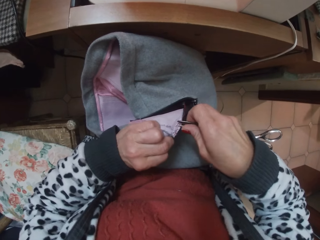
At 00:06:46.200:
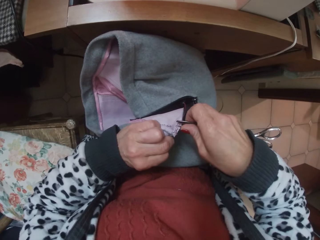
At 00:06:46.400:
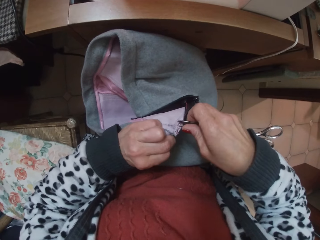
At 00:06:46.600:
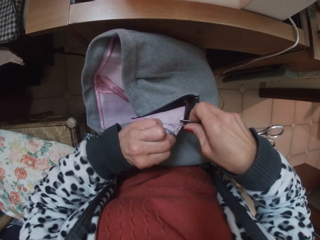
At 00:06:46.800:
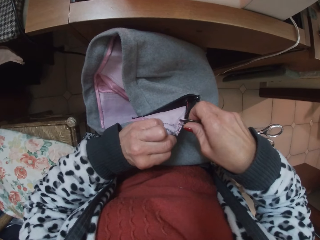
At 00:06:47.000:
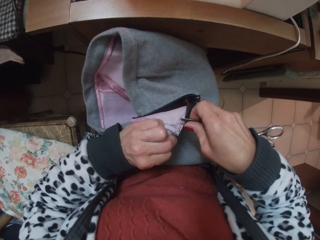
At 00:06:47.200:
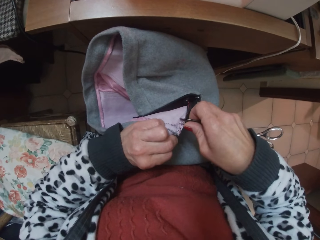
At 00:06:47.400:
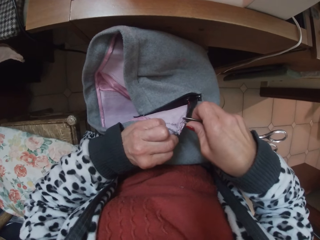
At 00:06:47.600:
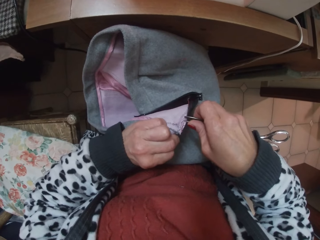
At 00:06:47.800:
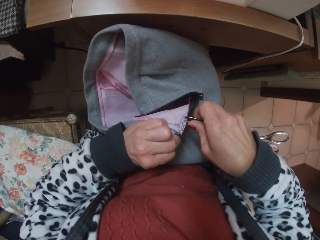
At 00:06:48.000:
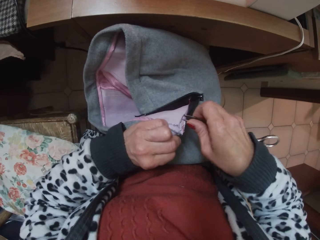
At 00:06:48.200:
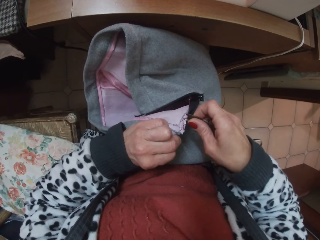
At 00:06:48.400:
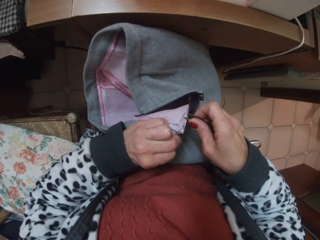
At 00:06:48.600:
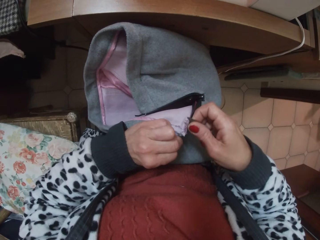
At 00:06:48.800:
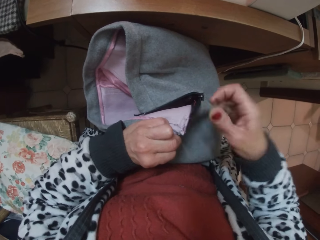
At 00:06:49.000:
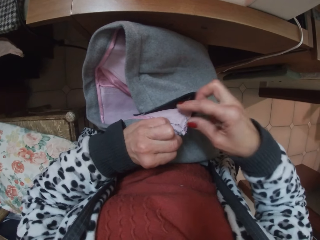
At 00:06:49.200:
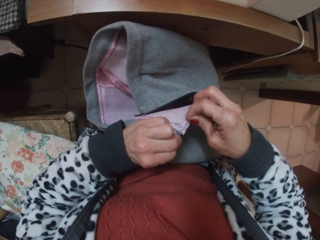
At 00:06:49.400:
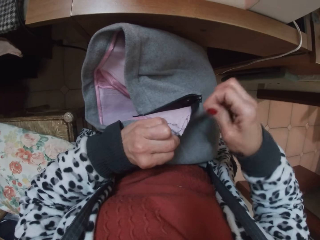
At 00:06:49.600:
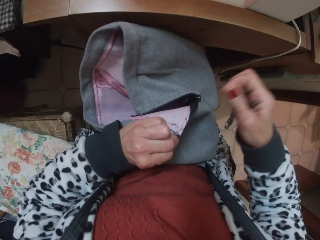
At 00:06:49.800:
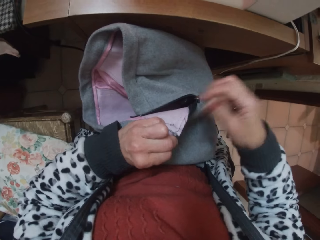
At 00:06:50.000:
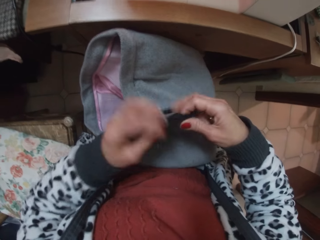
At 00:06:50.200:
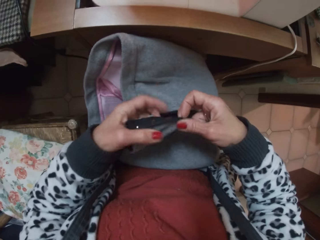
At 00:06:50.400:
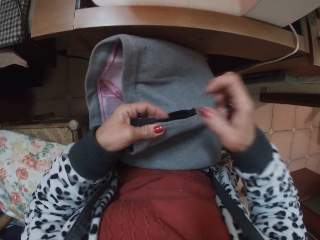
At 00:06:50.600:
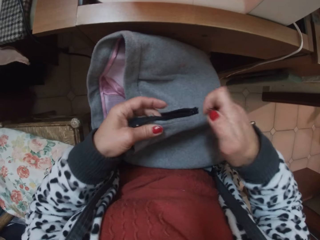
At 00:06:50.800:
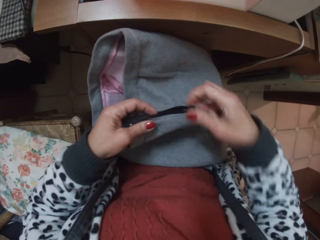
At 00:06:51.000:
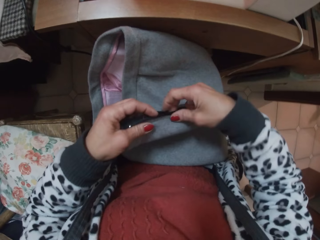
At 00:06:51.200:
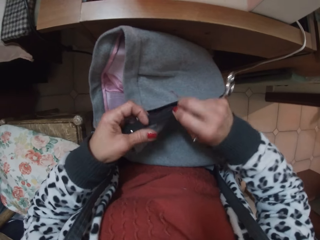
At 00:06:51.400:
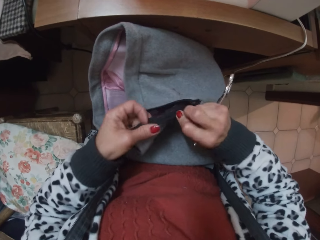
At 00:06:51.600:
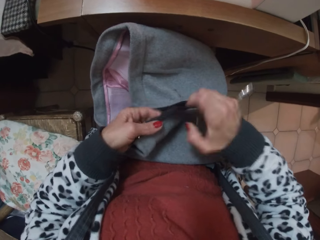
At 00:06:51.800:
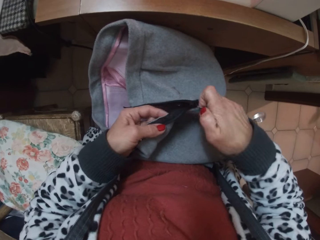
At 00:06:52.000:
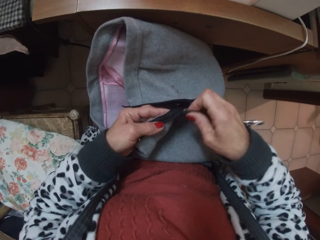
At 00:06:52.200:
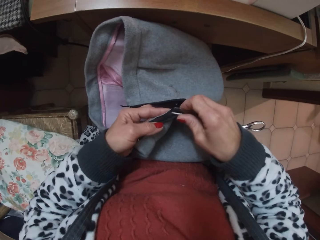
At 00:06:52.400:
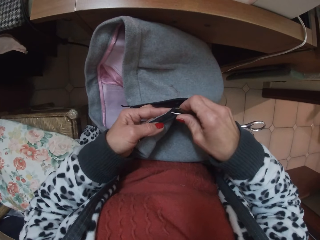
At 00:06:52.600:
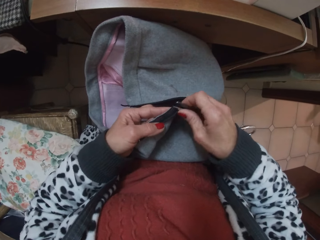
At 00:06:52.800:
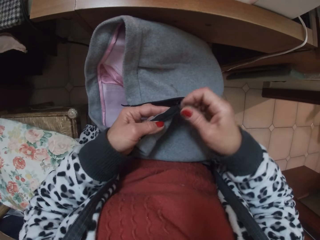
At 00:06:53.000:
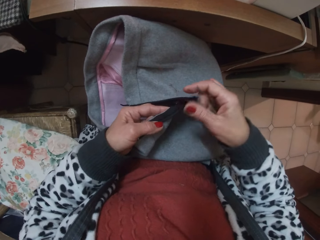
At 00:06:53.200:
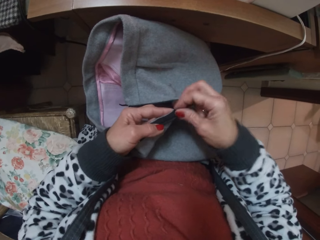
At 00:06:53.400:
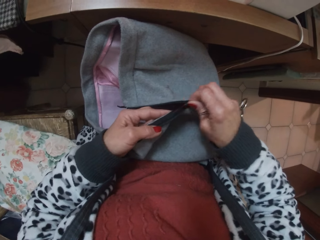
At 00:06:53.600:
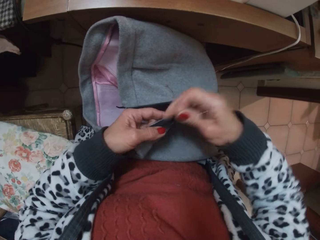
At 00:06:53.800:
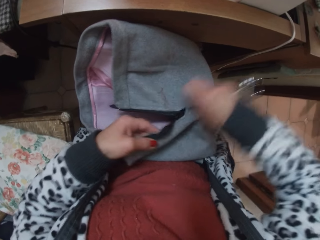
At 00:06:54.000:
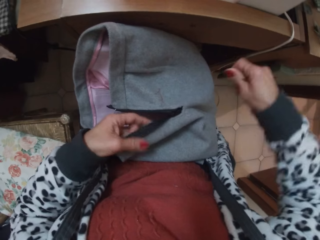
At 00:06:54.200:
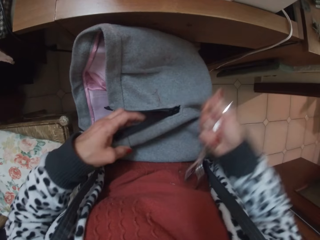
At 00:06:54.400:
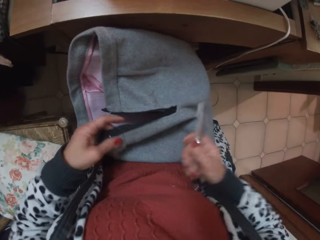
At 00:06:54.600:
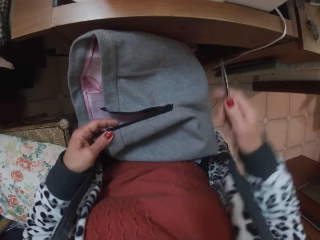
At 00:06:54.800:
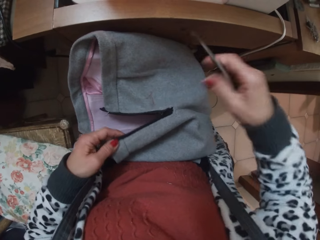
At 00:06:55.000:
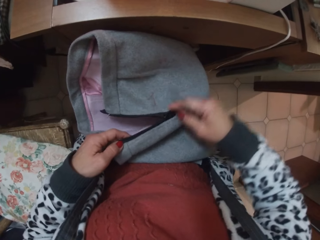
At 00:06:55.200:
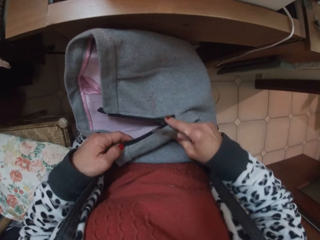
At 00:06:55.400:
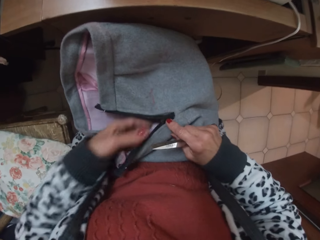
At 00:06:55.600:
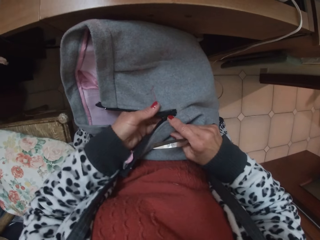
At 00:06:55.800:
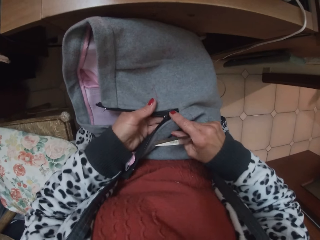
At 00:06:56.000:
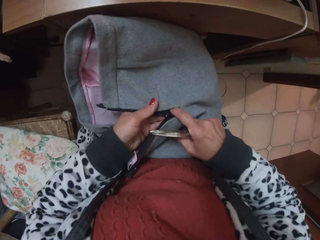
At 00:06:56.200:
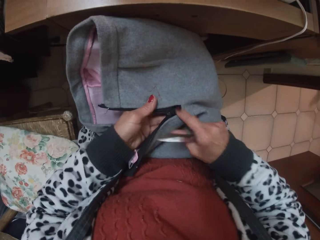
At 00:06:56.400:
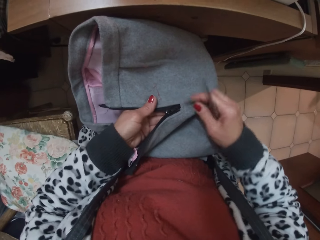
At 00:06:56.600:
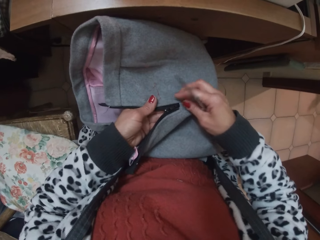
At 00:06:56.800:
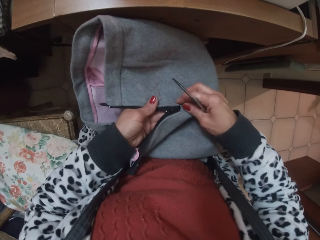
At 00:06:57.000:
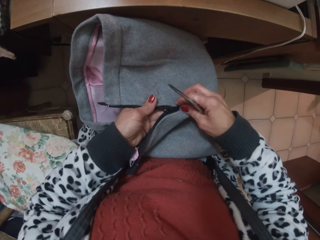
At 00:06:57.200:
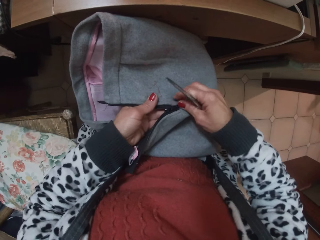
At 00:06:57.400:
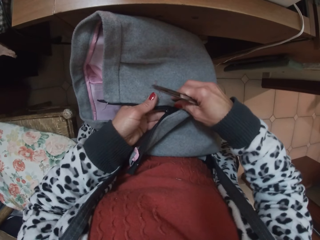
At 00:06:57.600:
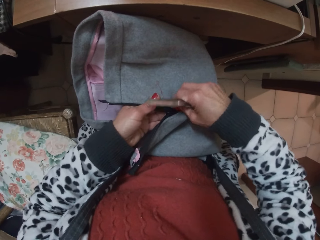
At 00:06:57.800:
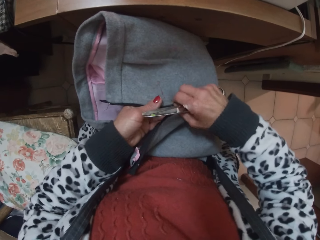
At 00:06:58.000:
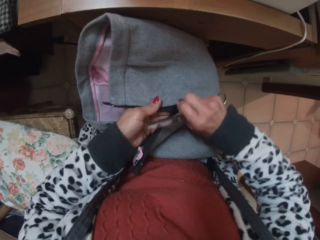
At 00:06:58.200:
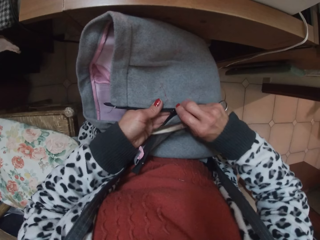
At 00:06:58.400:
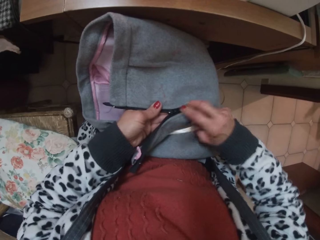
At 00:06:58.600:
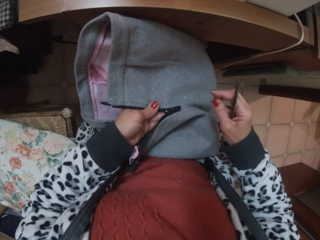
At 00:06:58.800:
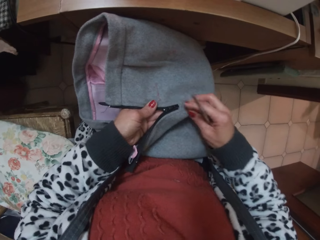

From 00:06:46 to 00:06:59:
The camera wearer pulls the thread using the scissors. They pull the thread using the scissors again. They inspect the zip on the skirt.

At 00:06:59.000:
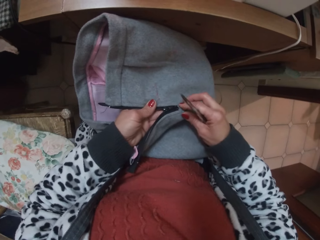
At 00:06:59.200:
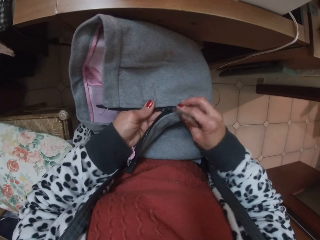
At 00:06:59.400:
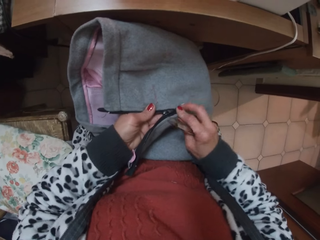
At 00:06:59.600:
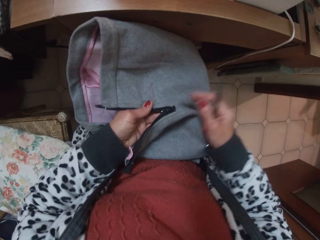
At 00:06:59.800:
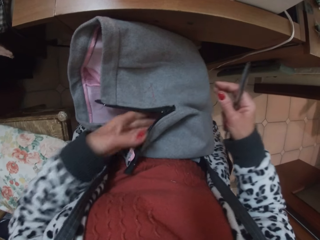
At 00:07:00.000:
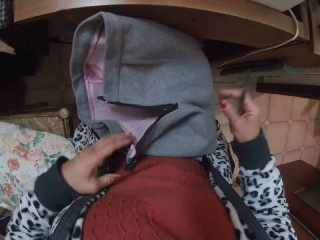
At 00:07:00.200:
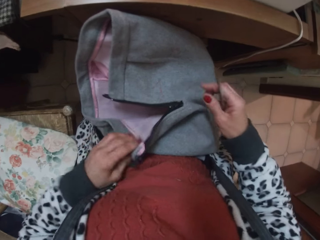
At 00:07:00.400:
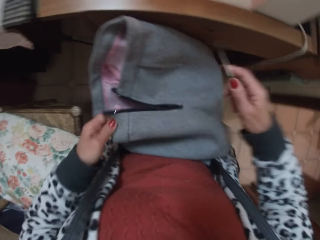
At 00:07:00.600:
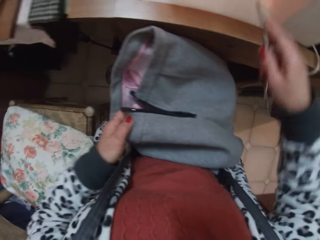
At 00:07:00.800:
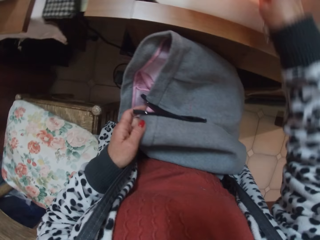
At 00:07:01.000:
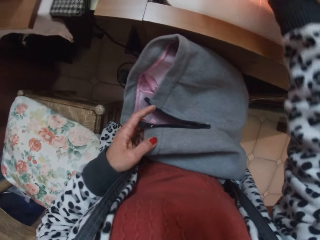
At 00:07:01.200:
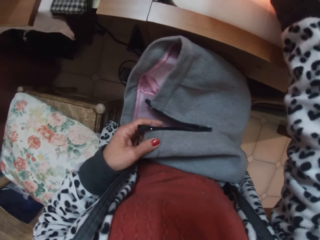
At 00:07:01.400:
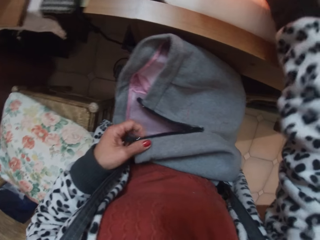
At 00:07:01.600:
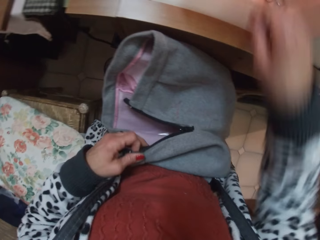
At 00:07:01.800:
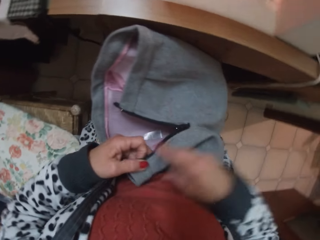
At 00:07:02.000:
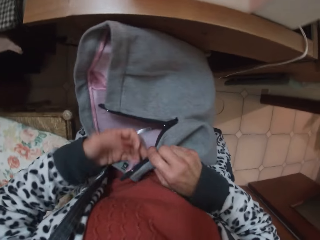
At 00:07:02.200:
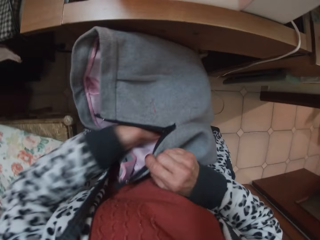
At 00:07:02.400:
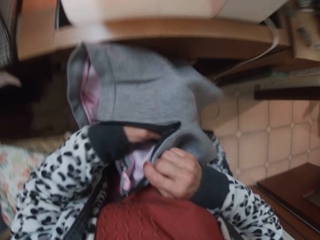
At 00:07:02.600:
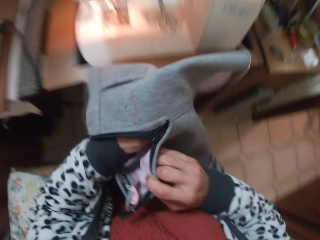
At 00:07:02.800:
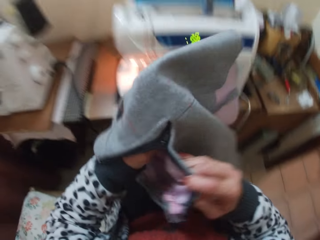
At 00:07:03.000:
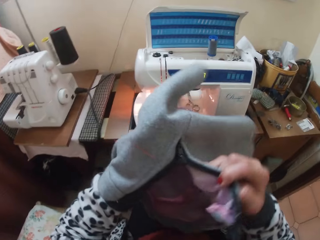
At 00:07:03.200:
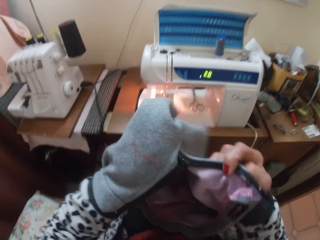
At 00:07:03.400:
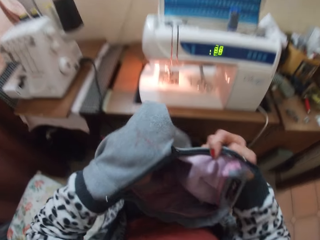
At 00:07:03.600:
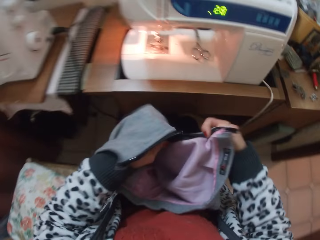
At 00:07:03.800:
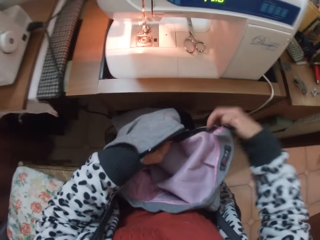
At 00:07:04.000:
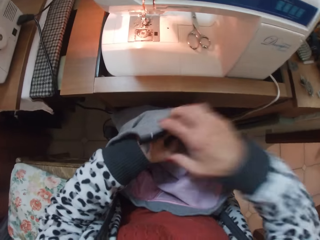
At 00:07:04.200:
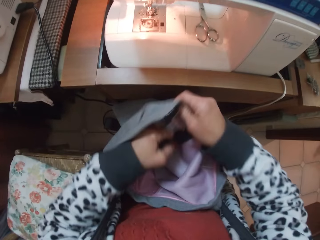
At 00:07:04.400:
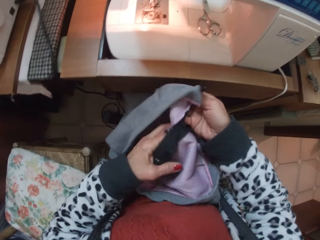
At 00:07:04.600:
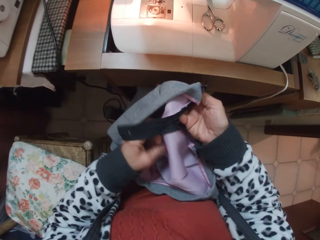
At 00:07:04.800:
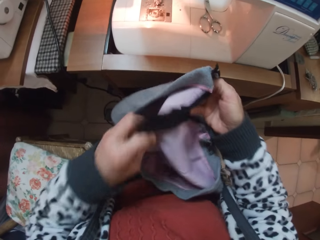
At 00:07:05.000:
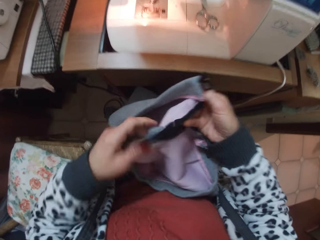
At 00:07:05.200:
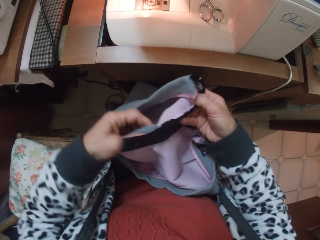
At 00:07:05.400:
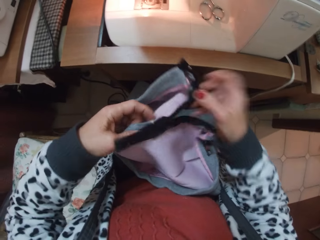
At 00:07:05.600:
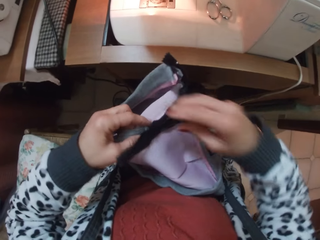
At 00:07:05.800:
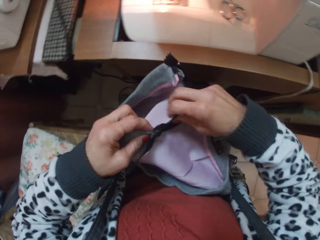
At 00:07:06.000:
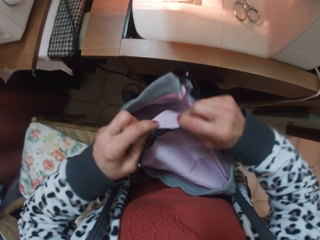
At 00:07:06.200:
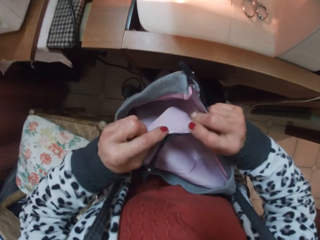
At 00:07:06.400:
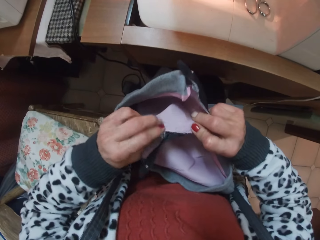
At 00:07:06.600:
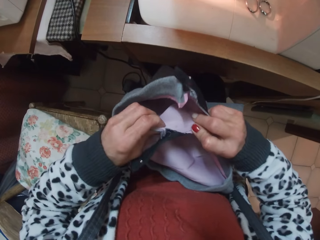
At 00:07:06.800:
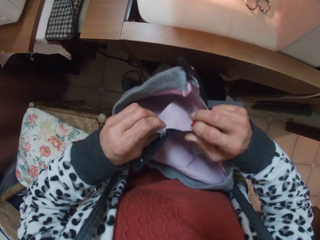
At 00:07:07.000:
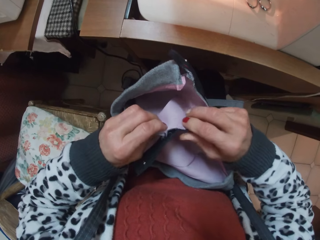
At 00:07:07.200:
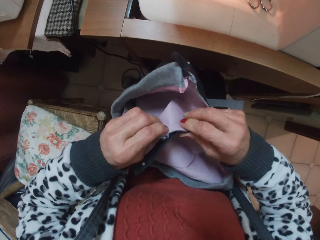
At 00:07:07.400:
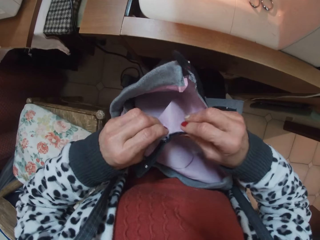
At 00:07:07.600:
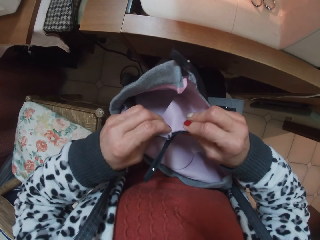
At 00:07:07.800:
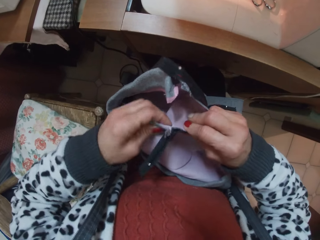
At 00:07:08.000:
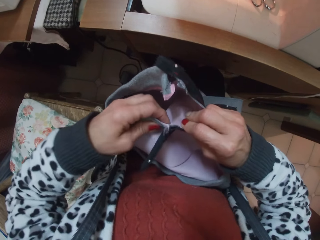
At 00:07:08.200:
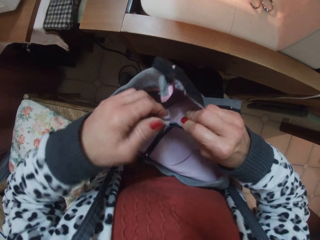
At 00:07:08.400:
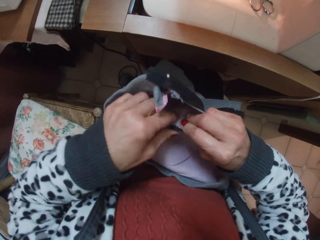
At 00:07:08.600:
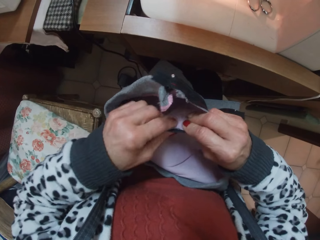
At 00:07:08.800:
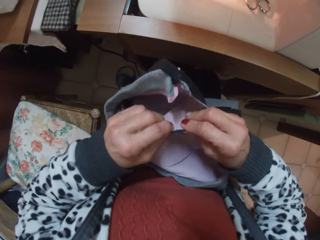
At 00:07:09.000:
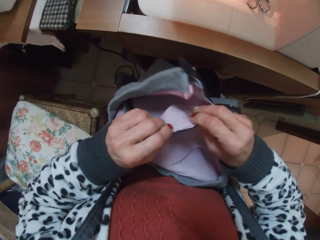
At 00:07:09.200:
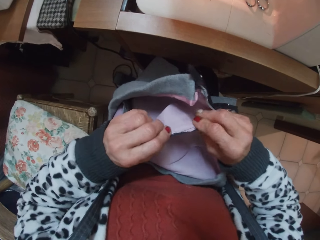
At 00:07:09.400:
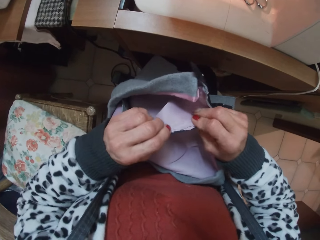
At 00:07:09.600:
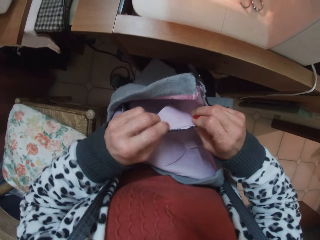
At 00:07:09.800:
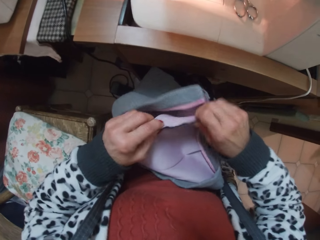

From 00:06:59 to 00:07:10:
The camera wearer drops the scissors in a part of the sewing machine. They turn a part of the skirt to the other face. They lift up the skirt and check the zipper.
